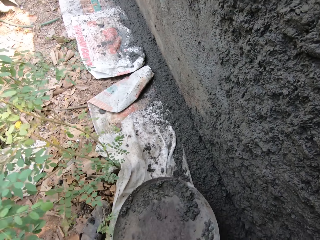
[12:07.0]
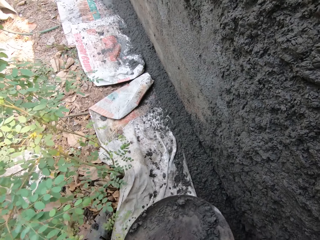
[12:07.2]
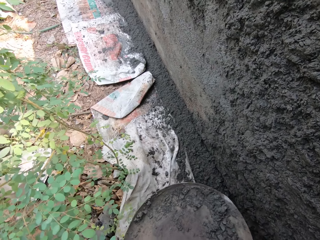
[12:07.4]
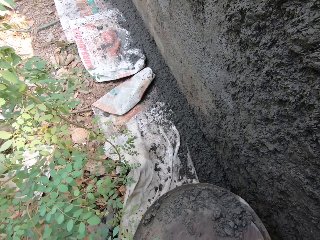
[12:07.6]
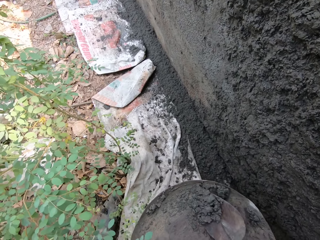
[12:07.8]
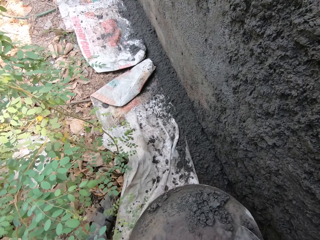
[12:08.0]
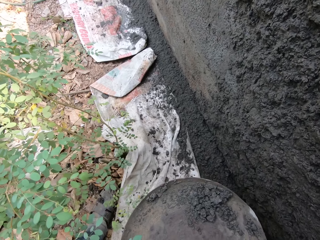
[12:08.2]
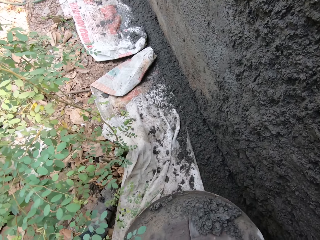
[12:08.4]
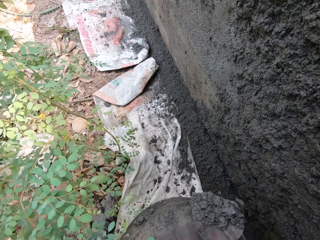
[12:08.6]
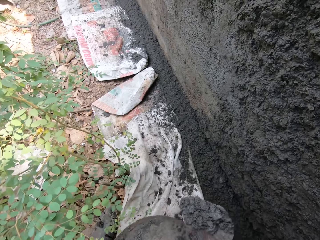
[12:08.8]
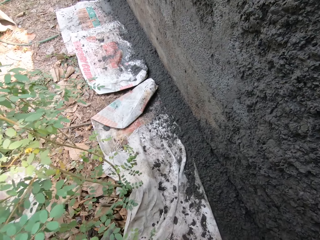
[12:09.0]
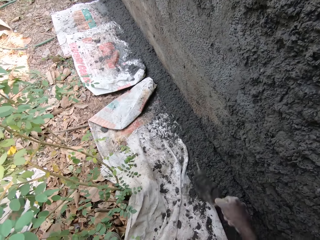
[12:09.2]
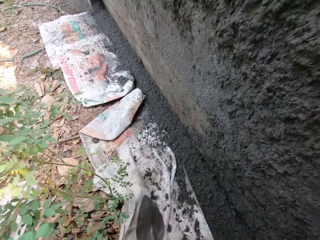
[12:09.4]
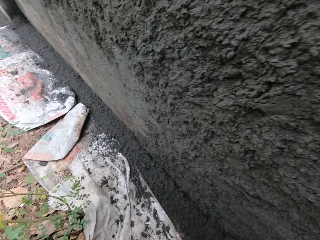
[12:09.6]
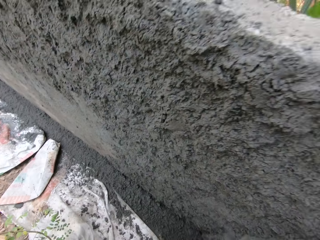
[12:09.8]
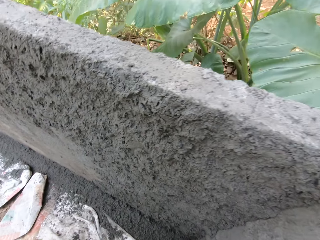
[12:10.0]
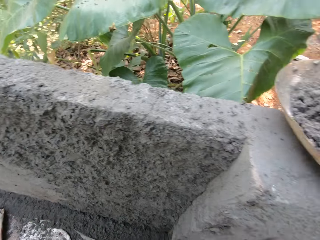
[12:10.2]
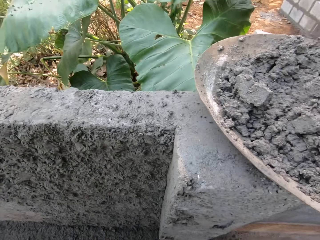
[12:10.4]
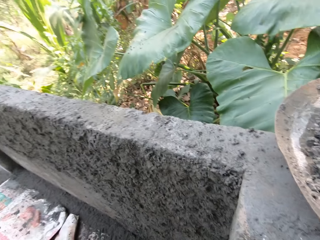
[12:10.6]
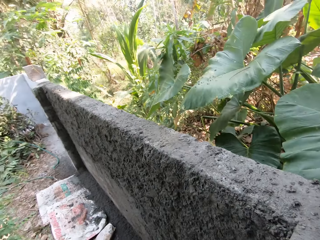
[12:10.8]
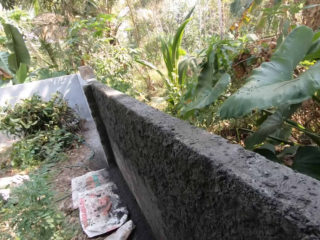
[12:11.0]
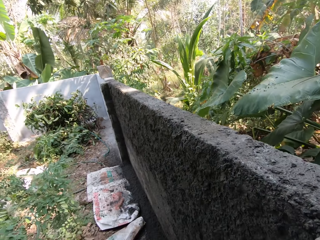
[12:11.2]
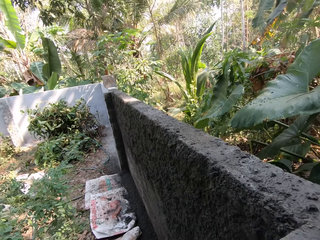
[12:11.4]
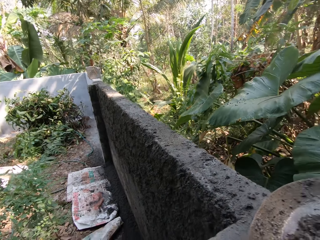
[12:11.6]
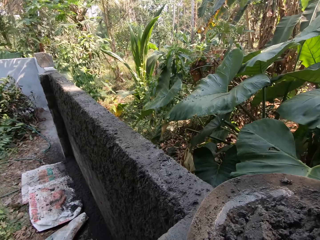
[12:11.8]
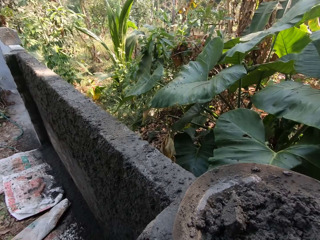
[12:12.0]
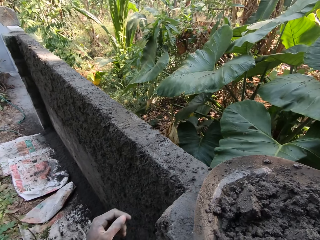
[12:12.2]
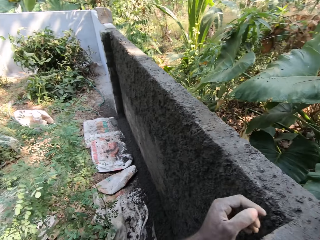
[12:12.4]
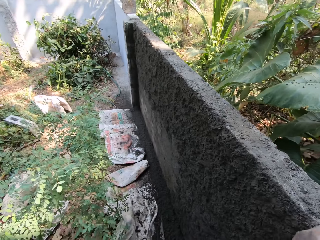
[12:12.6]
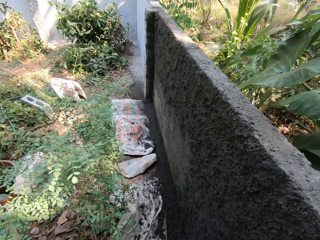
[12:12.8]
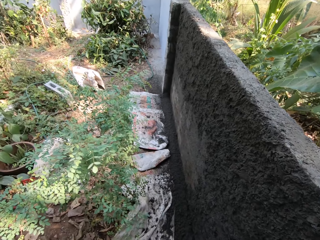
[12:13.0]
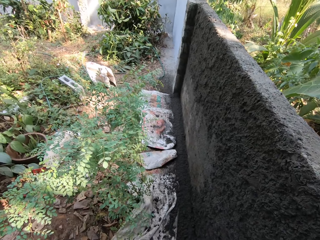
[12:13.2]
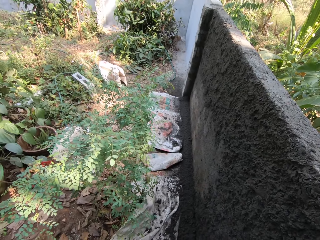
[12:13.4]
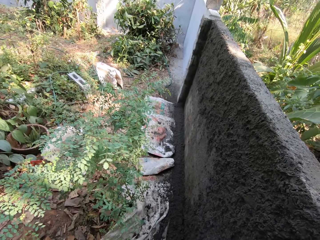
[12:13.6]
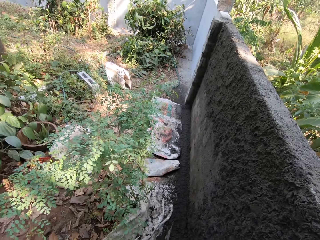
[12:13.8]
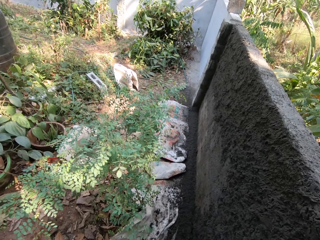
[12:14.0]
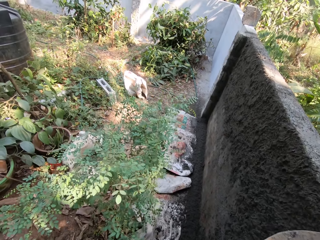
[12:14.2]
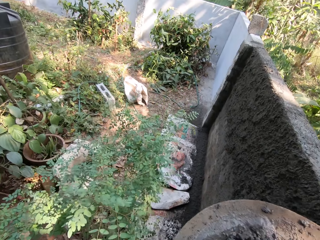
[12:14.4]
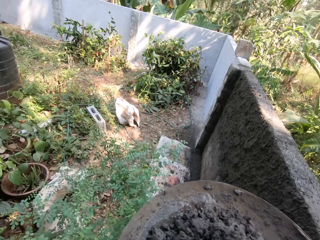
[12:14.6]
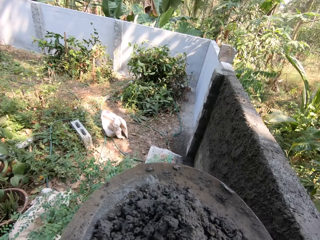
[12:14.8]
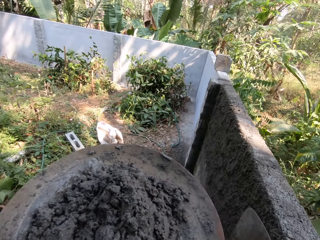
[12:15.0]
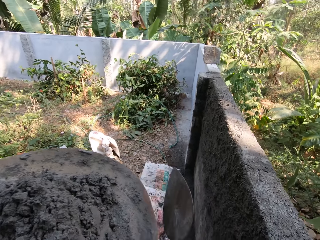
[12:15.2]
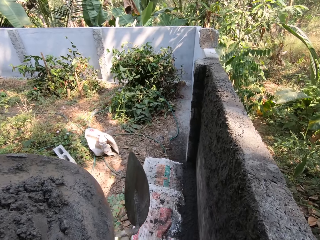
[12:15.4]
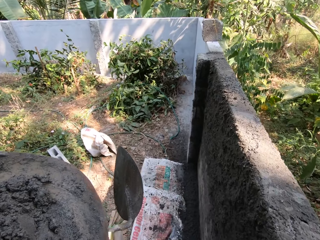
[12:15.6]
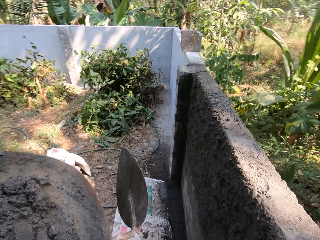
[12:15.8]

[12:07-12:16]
The camera wearer picks up the head pan of concrete from the ground with his left hand. He scoops some concrete from the concrete in the head pan with the hand trowel in his right hand. He plasters the wall with the concrete on the hand trowel in his right hand. He picks up the tray of cement. He carries the head pan of concrete from the wall with both hands.

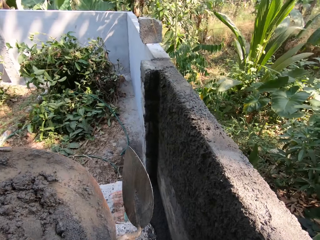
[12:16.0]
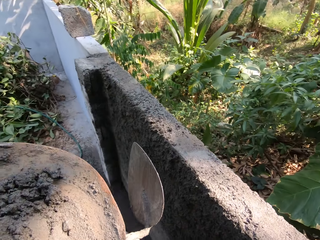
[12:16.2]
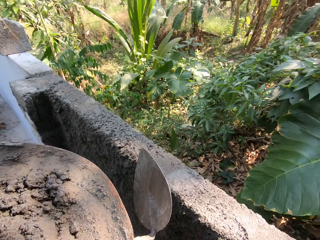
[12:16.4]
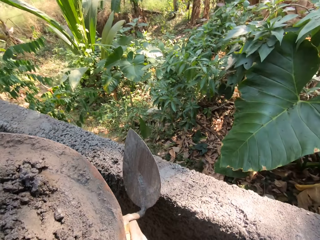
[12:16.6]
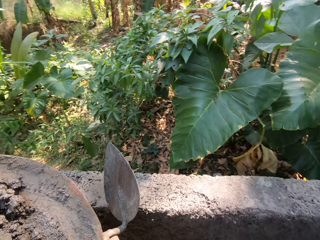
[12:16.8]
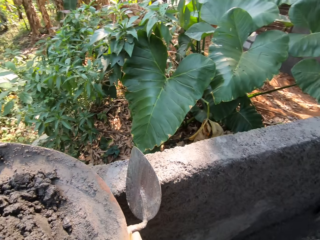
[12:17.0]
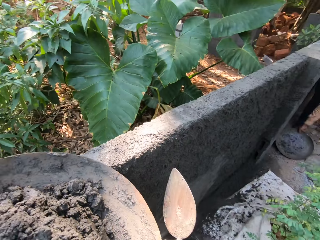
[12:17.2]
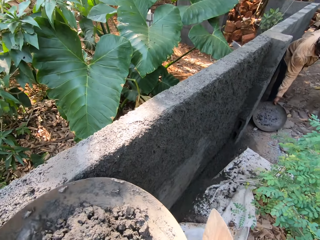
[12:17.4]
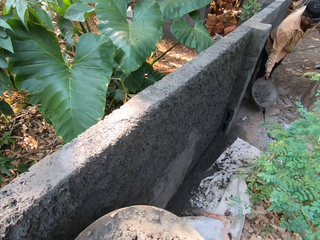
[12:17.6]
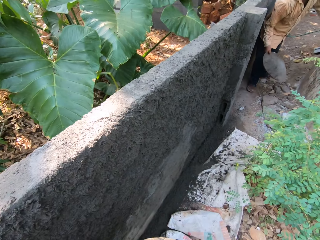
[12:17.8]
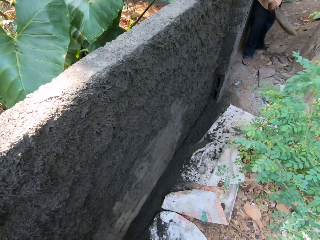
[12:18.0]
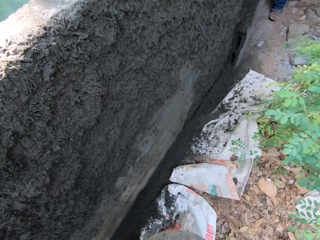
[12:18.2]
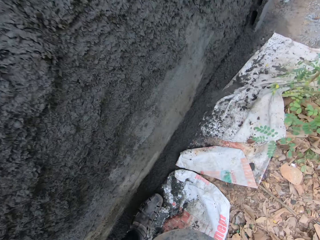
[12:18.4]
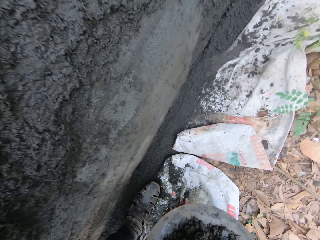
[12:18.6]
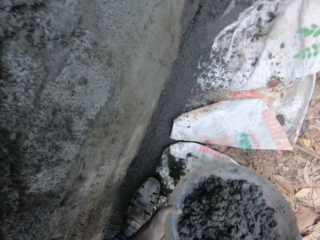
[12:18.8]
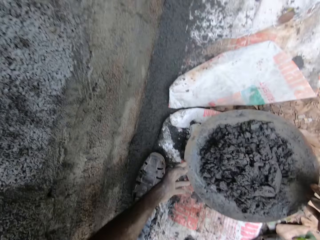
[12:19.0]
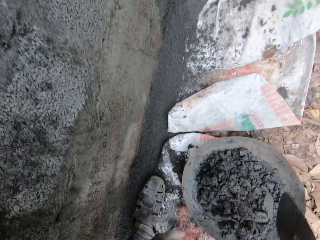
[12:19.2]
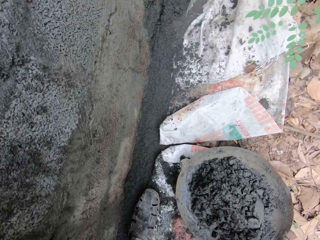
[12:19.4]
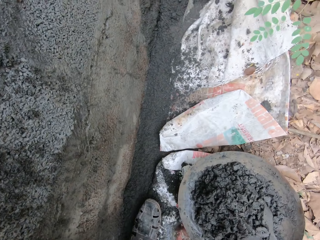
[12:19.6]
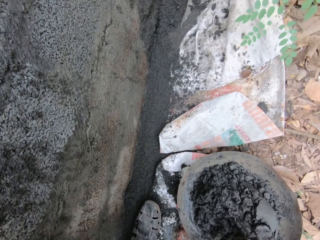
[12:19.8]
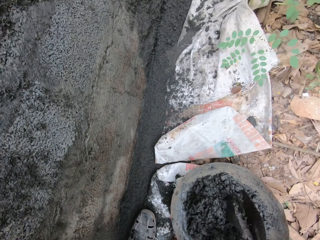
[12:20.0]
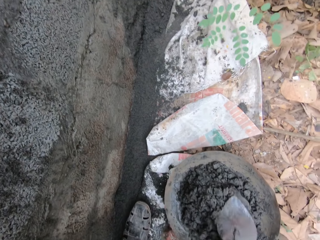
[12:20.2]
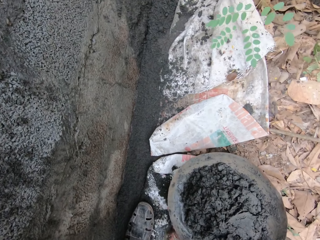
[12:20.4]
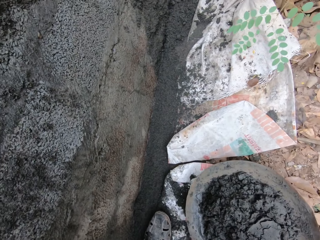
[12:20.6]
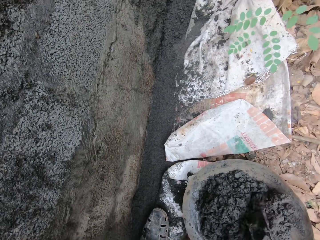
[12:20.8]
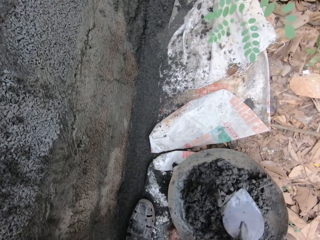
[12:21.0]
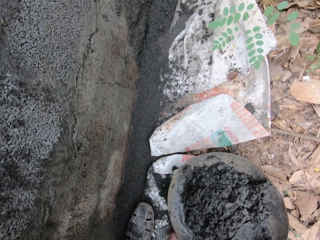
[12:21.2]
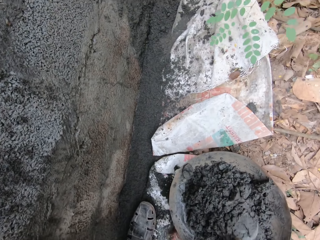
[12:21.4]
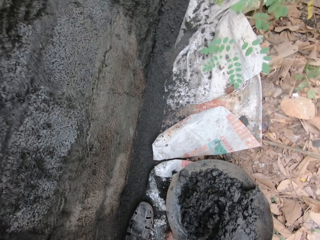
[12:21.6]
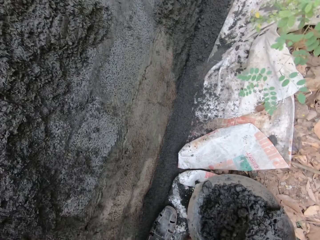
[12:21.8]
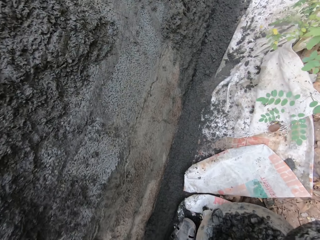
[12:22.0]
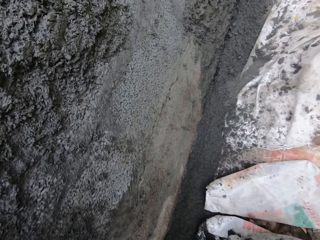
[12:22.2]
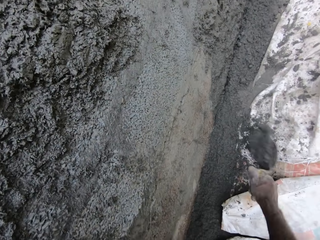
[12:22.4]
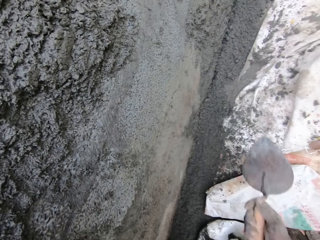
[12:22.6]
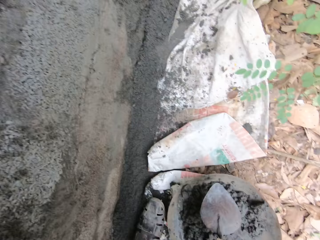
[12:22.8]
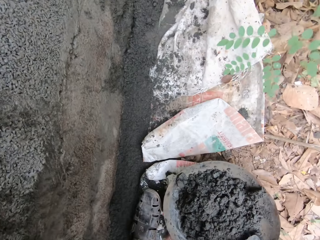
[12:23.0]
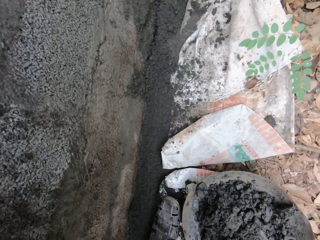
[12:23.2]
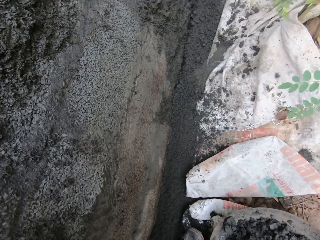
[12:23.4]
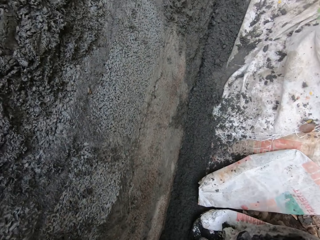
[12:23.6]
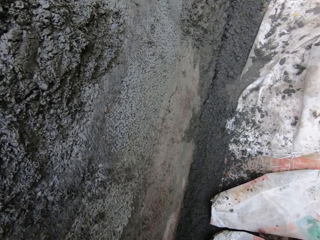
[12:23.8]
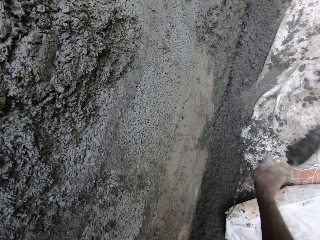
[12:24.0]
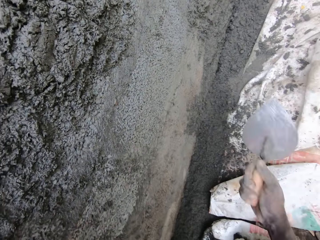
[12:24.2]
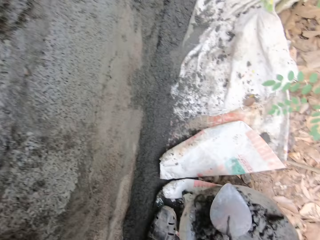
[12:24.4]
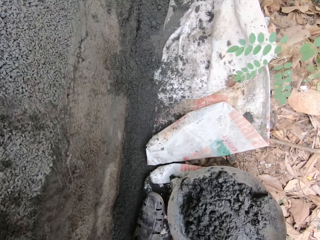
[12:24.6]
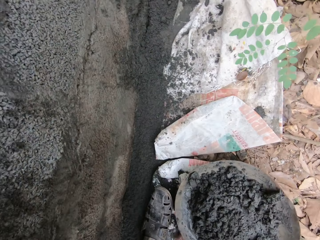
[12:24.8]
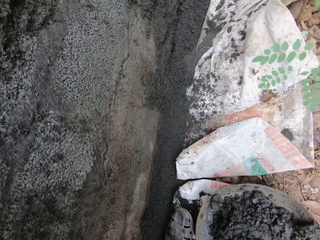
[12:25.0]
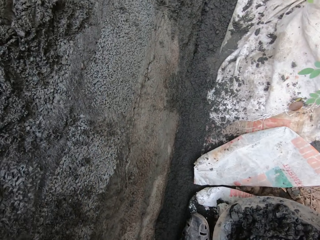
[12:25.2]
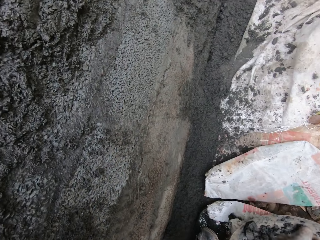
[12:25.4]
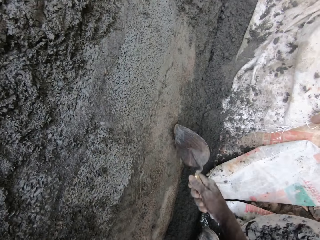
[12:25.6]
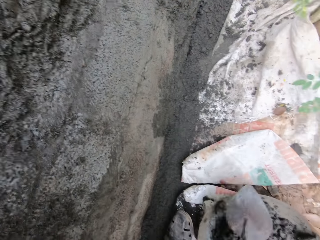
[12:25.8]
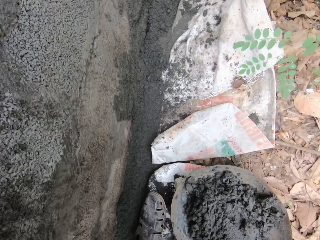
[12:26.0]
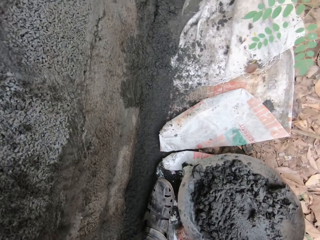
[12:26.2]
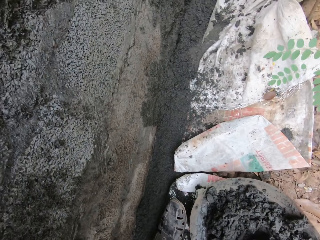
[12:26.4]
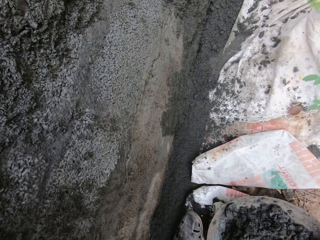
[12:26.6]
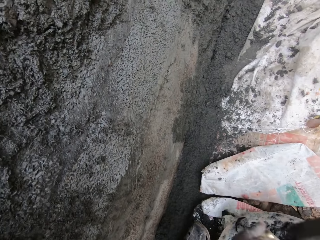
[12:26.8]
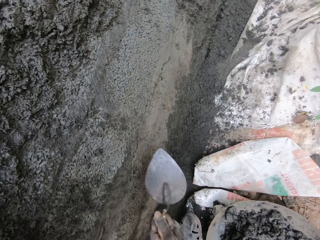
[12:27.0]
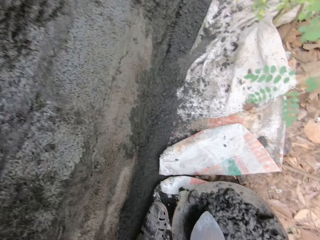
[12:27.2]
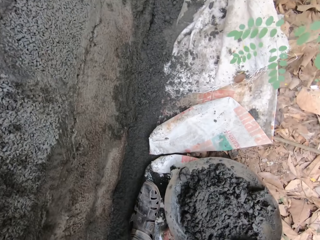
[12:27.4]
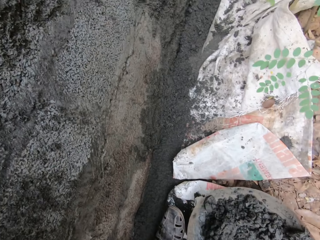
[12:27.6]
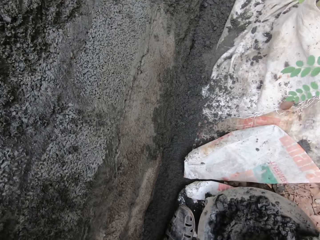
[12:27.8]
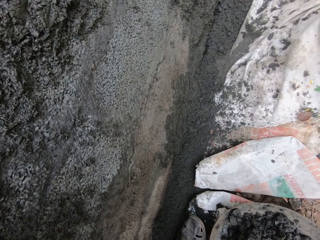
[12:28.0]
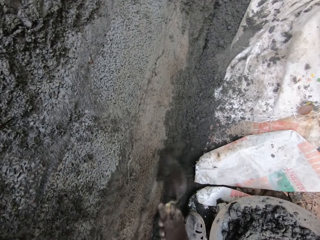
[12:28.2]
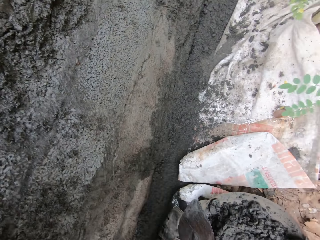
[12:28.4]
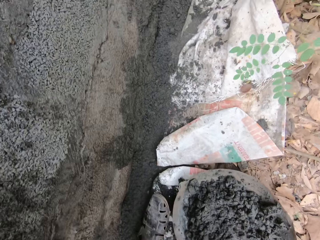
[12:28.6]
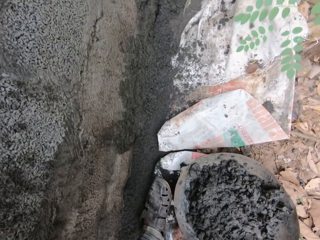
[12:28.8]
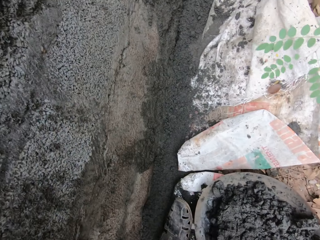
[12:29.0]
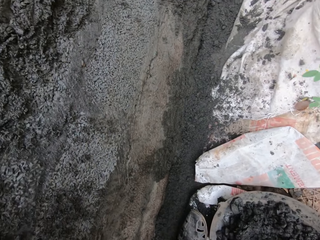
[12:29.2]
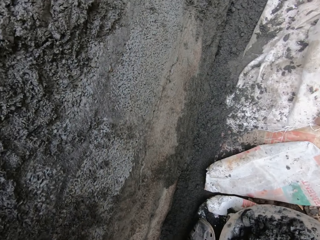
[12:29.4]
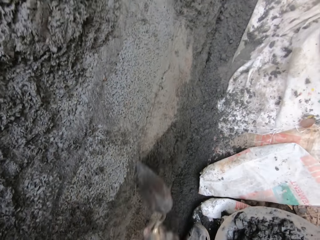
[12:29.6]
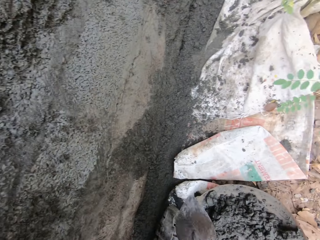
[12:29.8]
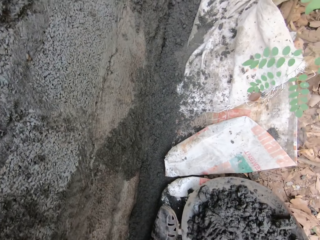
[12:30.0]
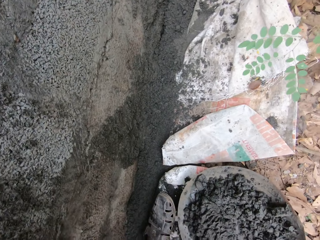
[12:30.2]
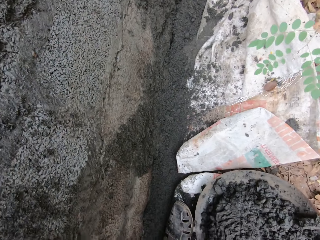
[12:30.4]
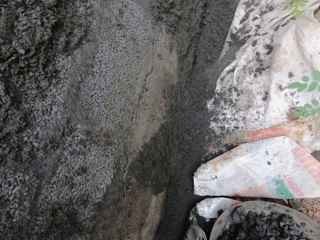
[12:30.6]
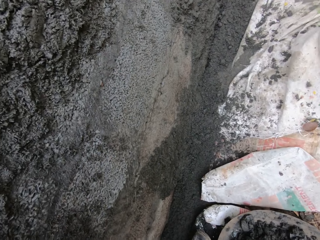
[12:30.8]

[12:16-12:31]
The camera wearer walks around. A man picks up the head pan from the ground with his right hand. The camera wearer drops the head pan of concrete on the ground with both hands. He mixes the concrete in the head pan with the hand trowel in his right hand. He scoops some concrete from the concrete in the head pan with the hand trowel in his right hand. He plasters the wall with the concrete on the hand trowel in his right hand. He scoops some concrete from the concrete in the head pan with the hand trowel in his right hand. He plasters the wall with the concrete on the hand trowel in his right hand. He scoops some concrete from the concrete in the head pan with the hand trowel in his right hand. He plasters the wall with the concrete on the hand trowel in his right hand. He scoops some concrete from the concrete in the head pan with the hand trowel in his right hand. He plasters the wall with the concrete on the hand trowel in his right hand. He scoops some concrete from the concrete in the head pan with the hand trowel in his right hand. He plasters the wall with the concrete on the hand trowel in his right hand. He scoops some concrete from the concrete in the head pan with the hand trowel in his right hand. He plasters the wall with the concrete on the hand trowel in his right hand. He scoops some concrete from the concrete in the head pan with the hand trowel in his right hand.
